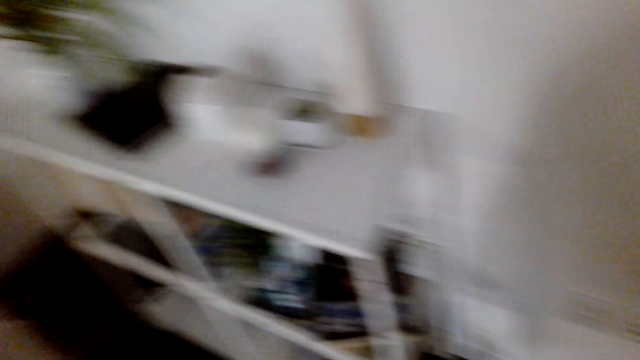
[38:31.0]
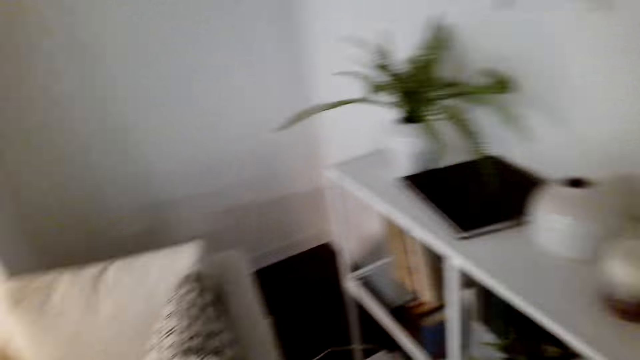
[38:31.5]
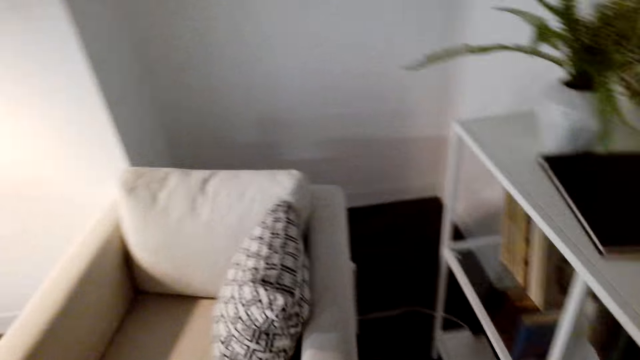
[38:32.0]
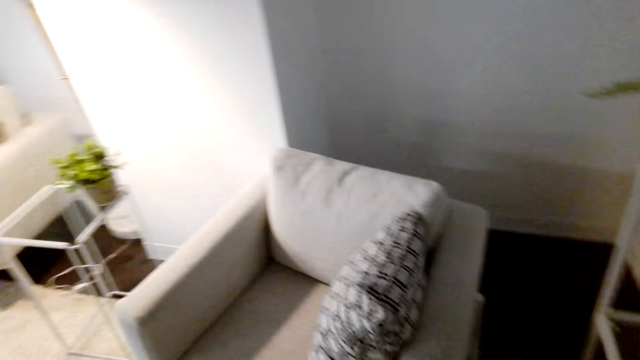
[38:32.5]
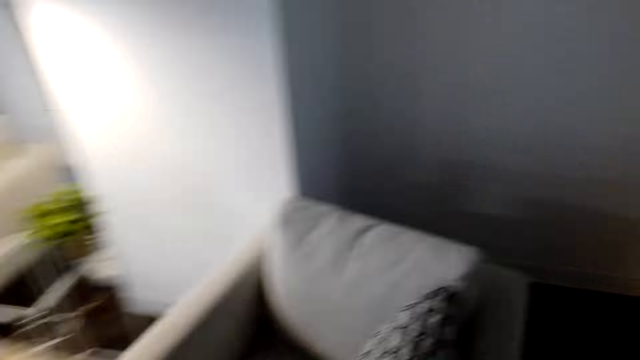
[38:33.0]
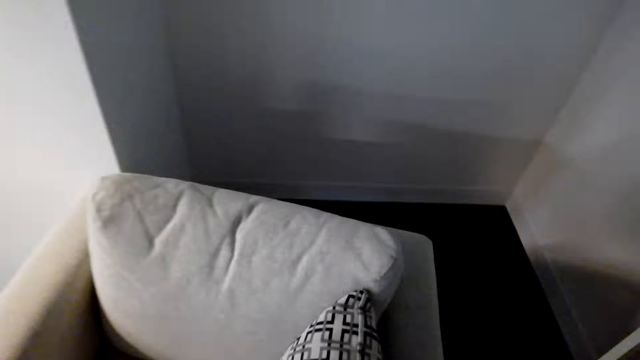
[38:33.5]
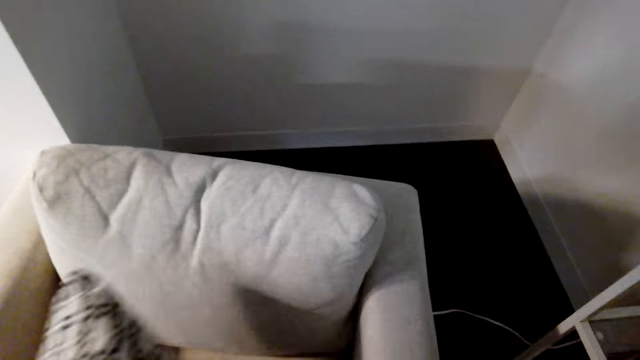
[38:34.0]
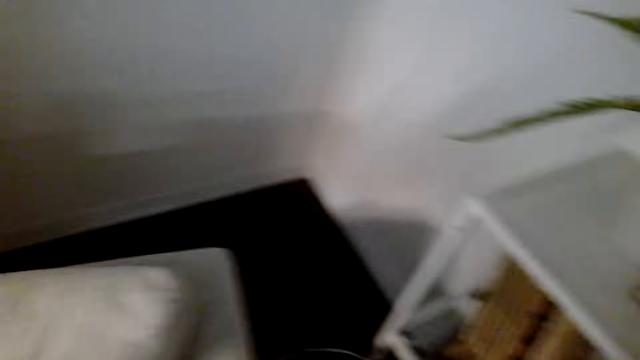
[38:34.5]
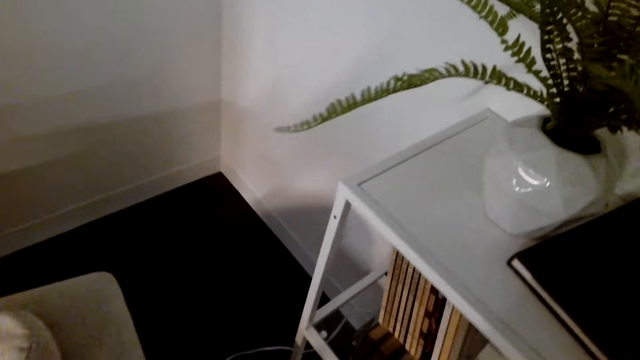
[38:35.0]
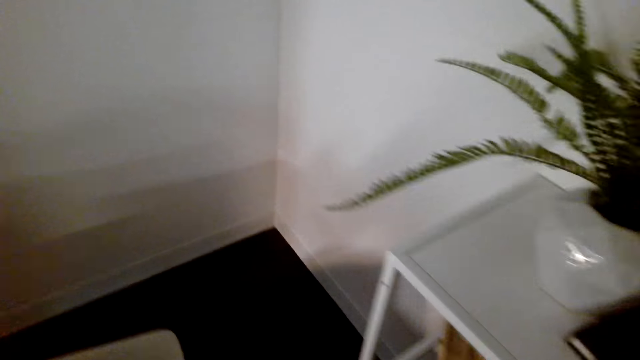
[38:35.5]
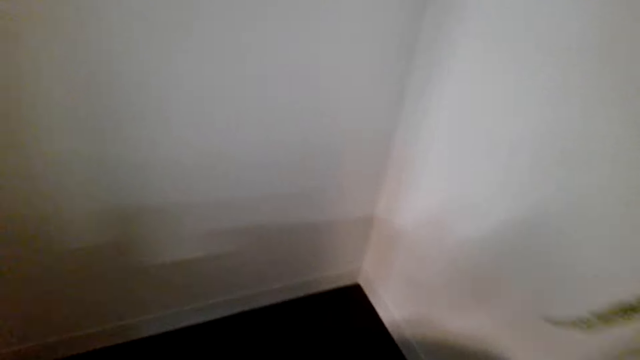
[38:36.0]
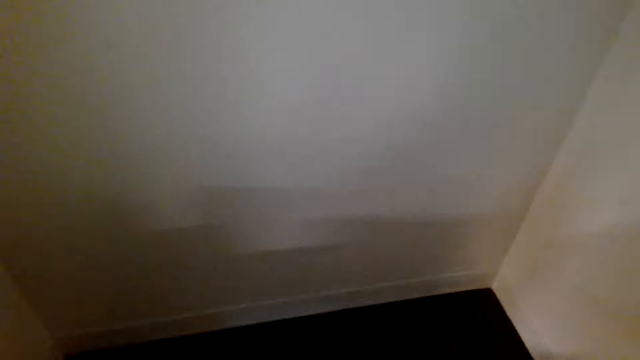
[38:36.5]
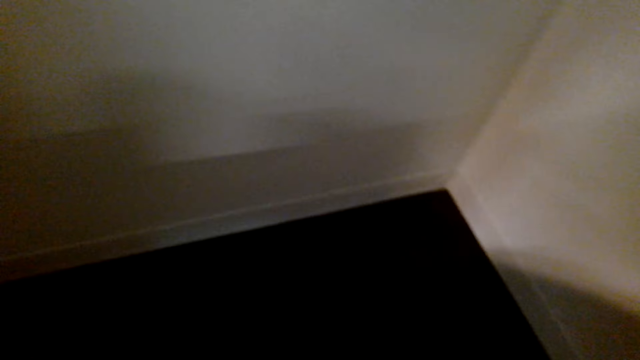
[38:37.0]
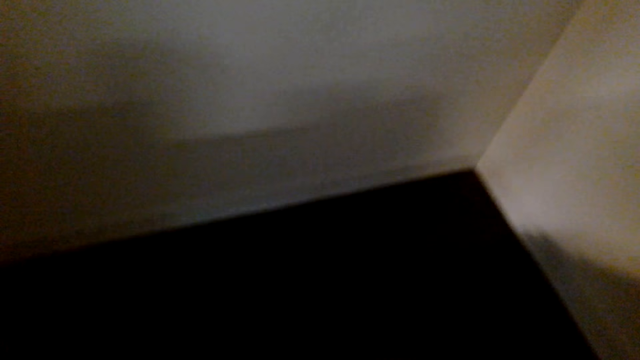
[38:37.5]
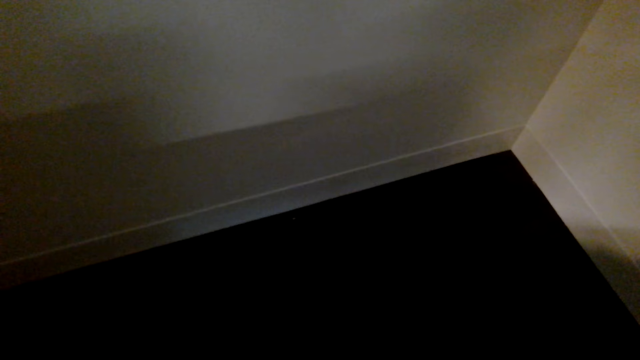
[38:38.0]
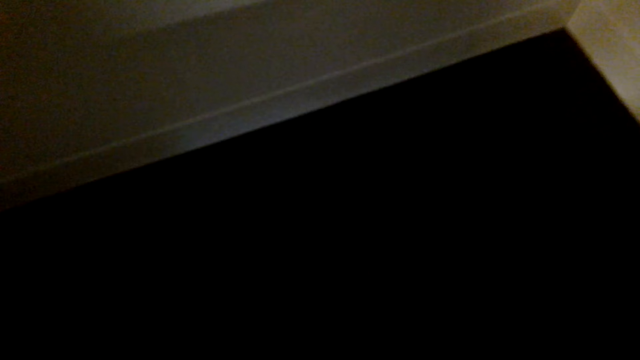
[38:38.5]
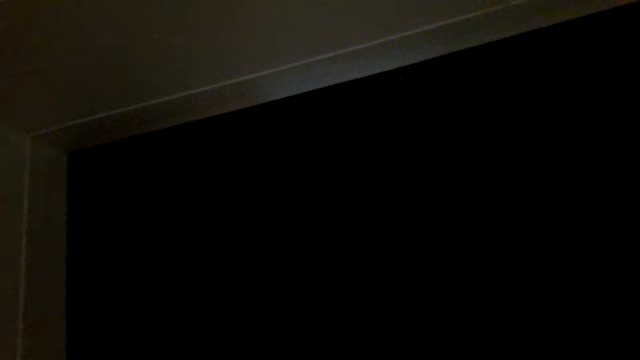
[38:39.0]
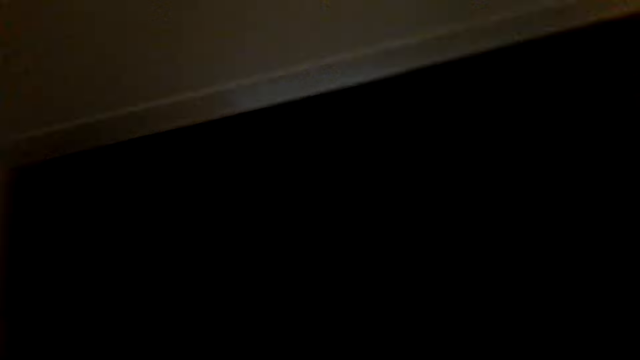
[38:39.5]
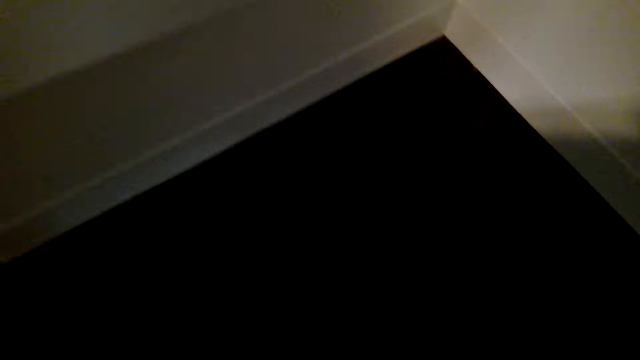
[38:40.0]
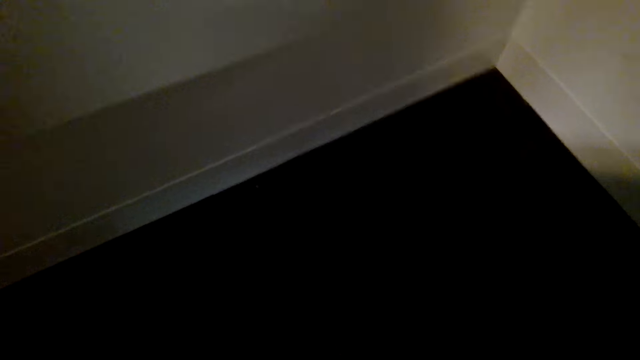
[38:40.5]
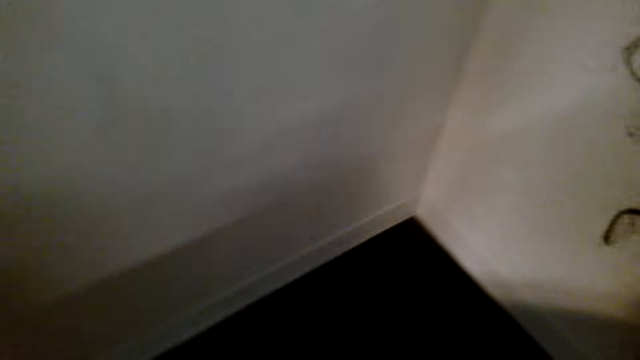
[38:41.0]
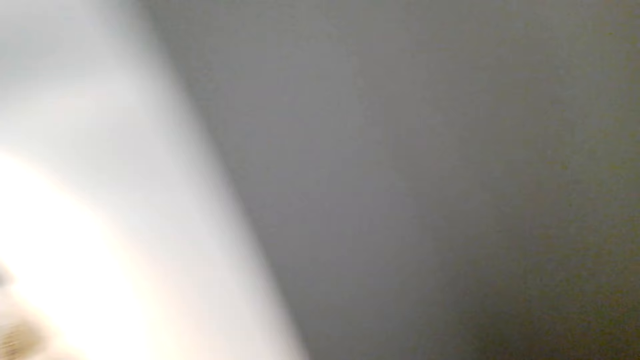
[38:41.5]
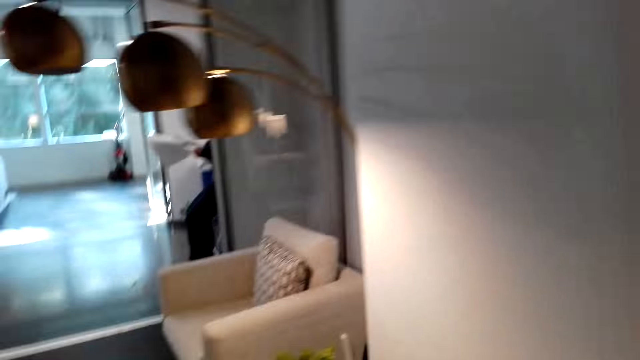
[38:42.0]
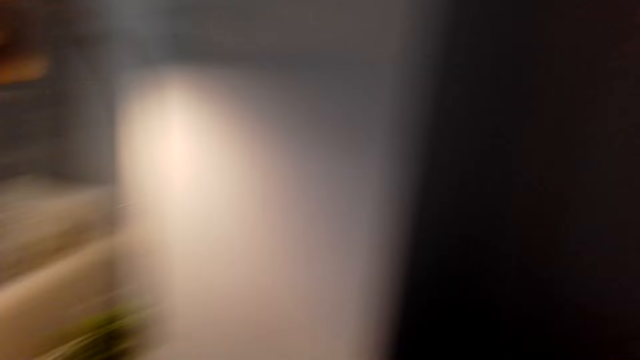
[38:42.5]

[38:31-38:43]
The camera wearer moves the pillow. They pick up the throw pillow on top of the sofa set. They move in the room. They stare at the house plant. They stare at the wall.

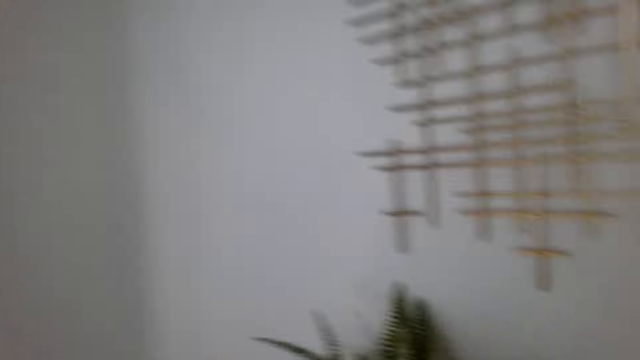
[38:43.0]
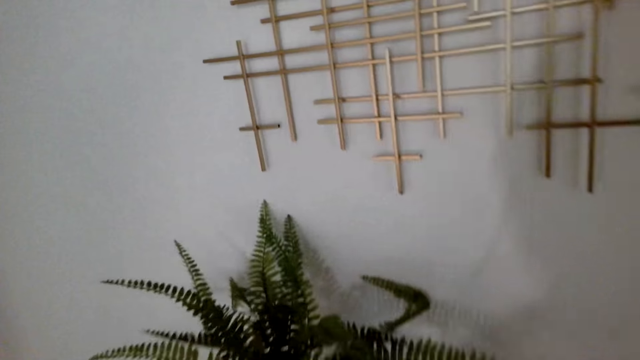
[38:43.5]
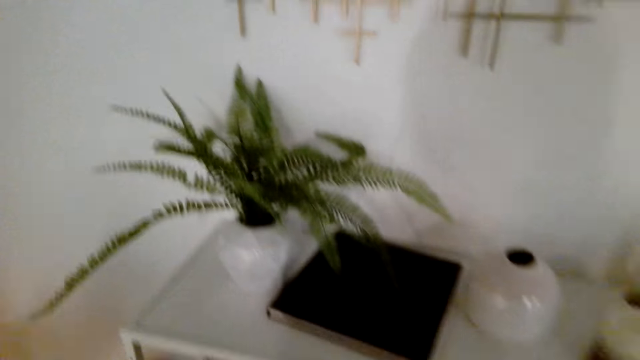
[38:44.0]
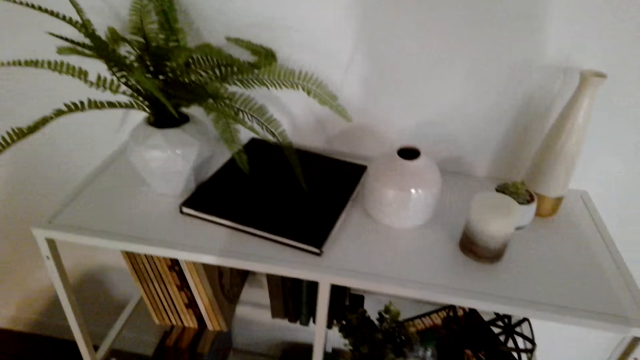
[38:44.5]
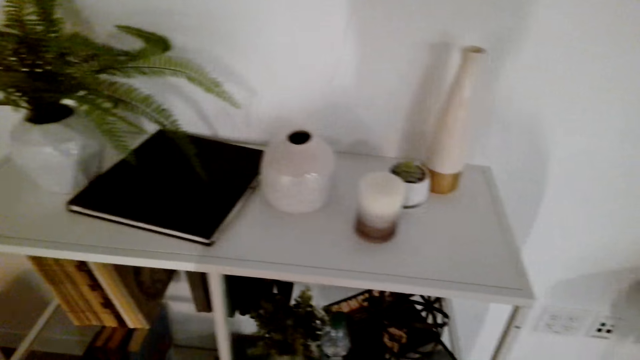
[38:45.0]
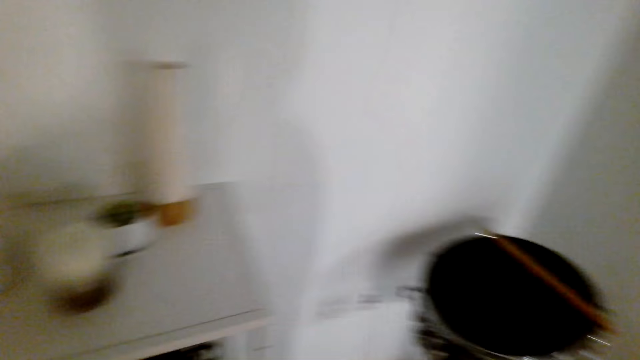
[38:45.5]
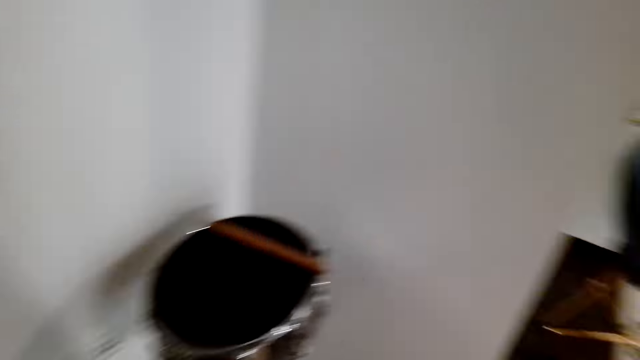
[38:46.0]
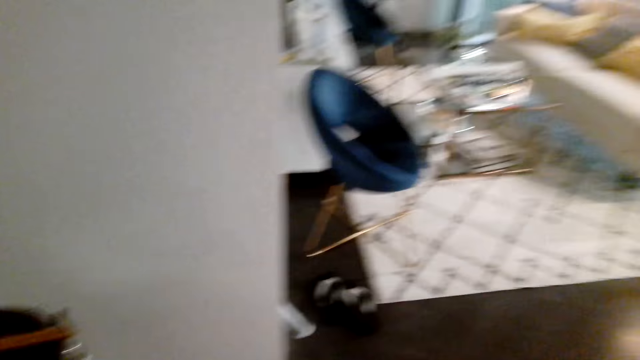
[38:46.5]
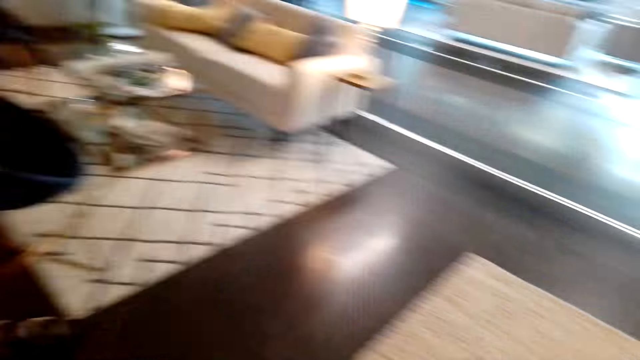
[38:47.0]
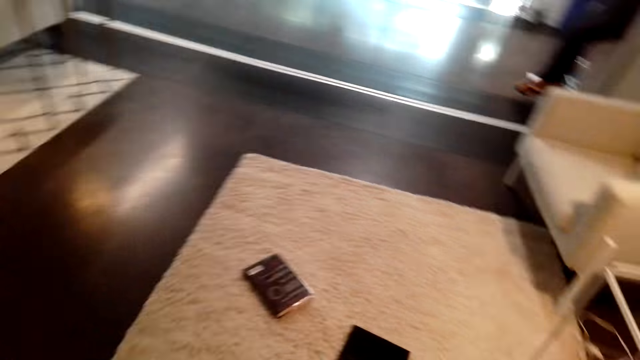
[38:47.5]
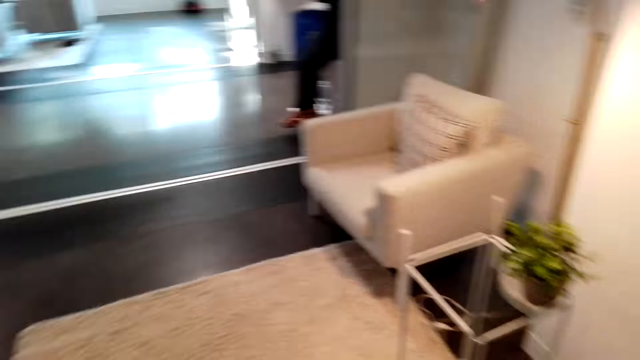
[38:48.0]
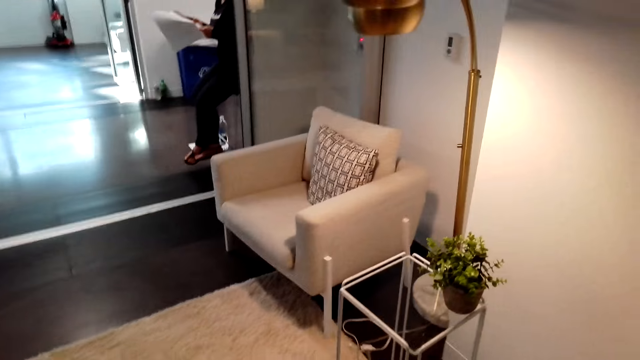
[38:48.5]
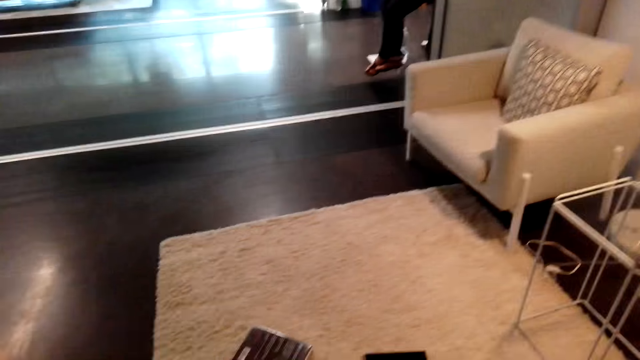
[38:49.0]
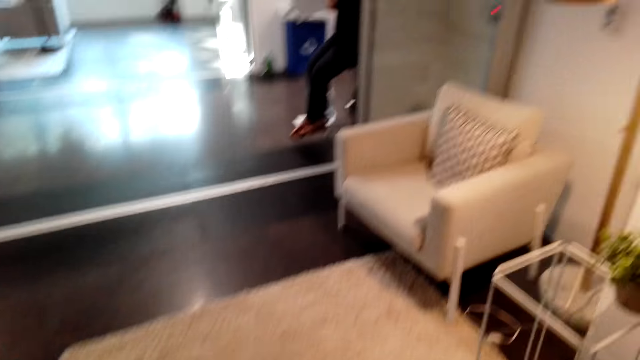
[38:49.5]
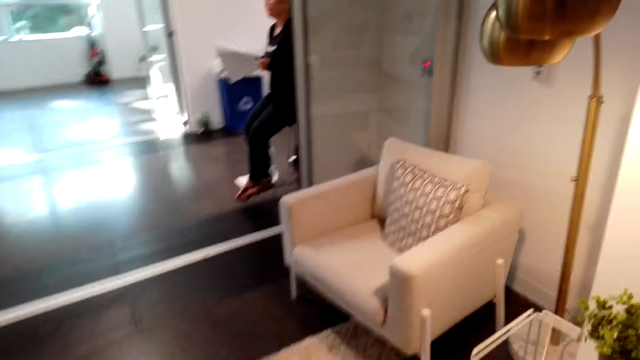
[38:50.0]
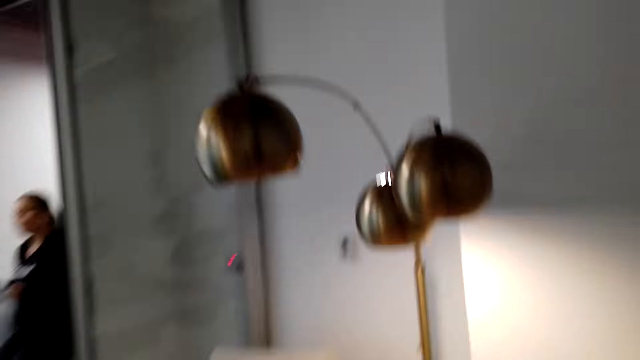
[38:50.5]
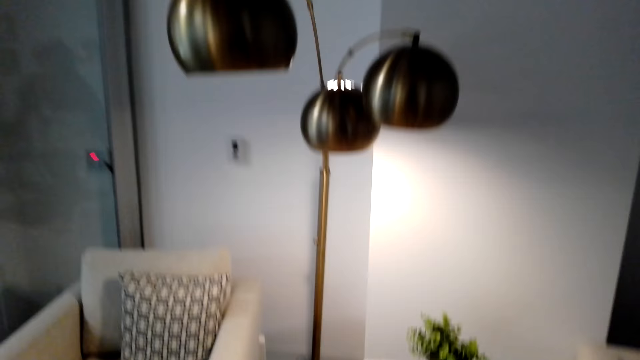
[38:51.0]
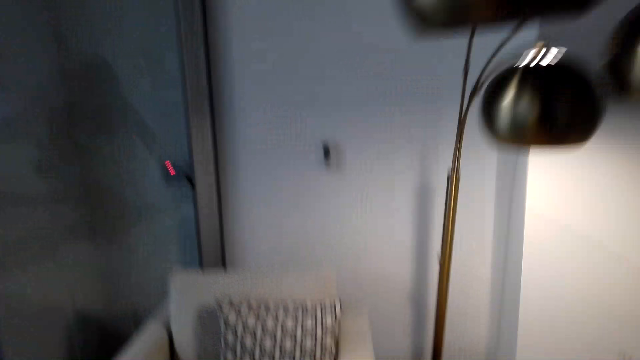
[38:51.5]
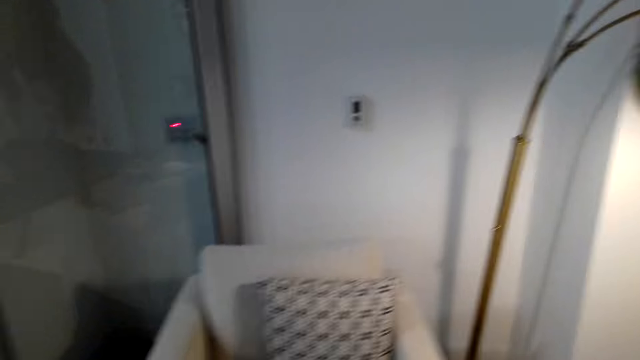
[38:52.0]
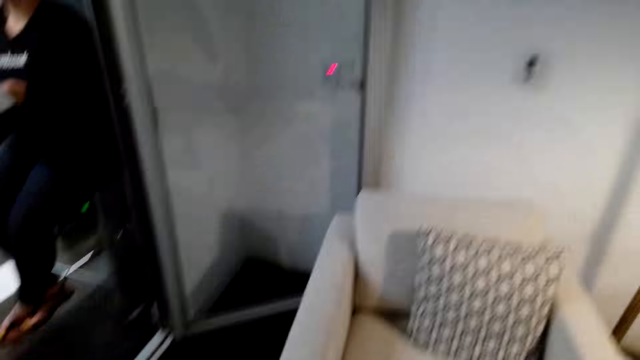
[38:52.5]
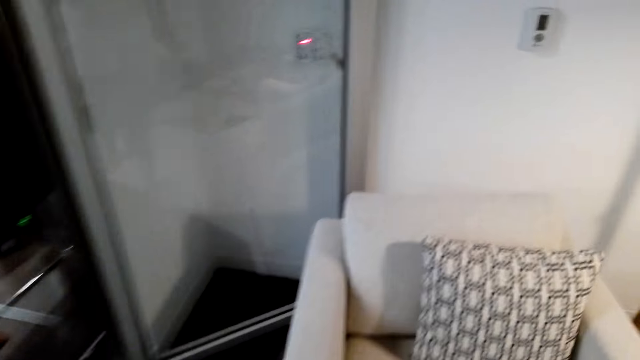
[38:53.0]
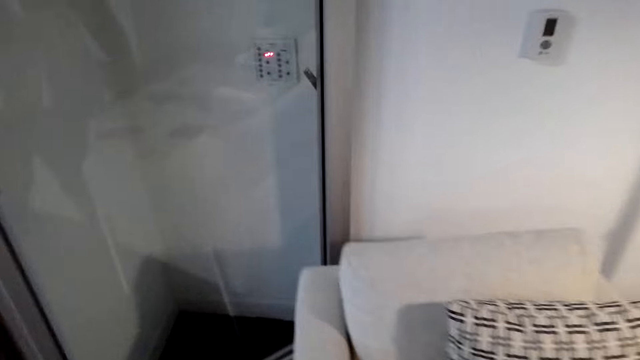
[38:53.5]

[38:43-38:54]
The camera wearer walks in the living room.
